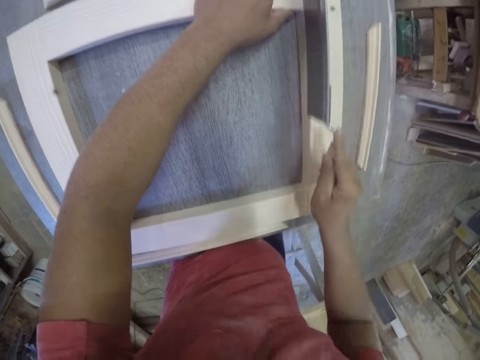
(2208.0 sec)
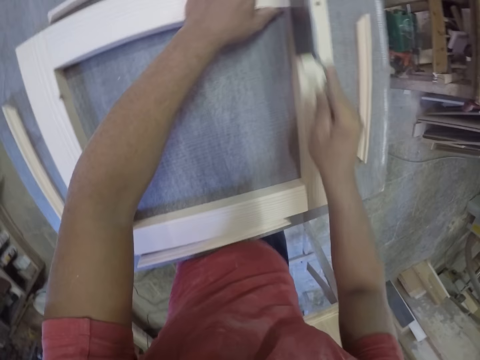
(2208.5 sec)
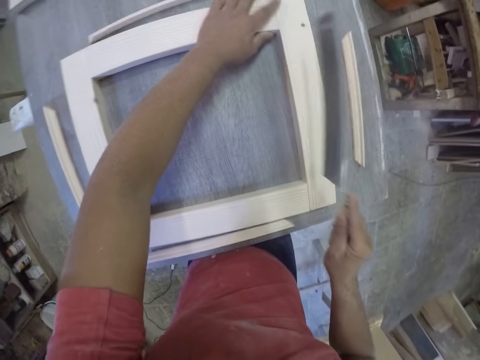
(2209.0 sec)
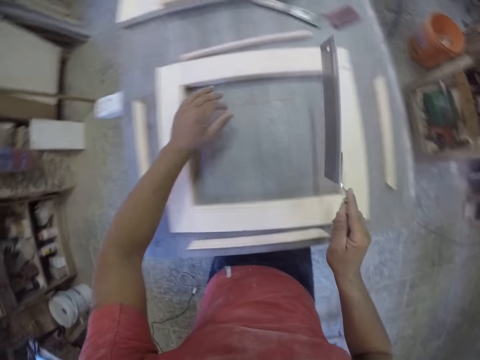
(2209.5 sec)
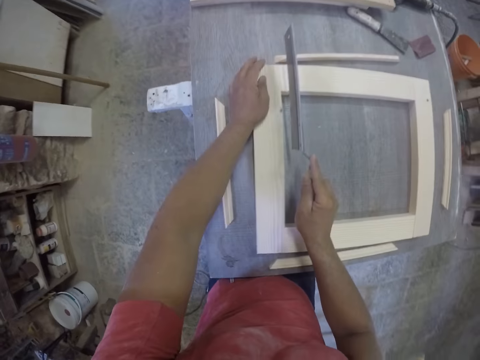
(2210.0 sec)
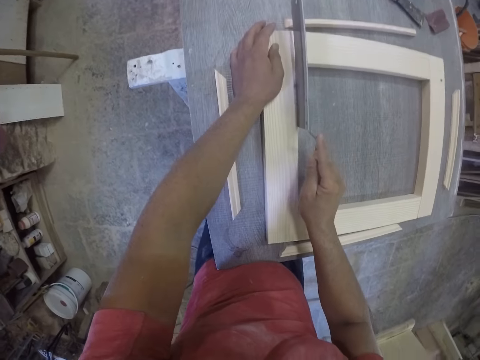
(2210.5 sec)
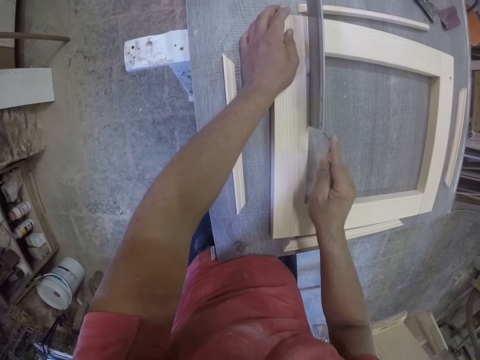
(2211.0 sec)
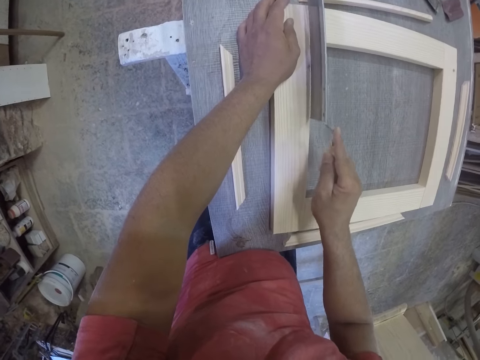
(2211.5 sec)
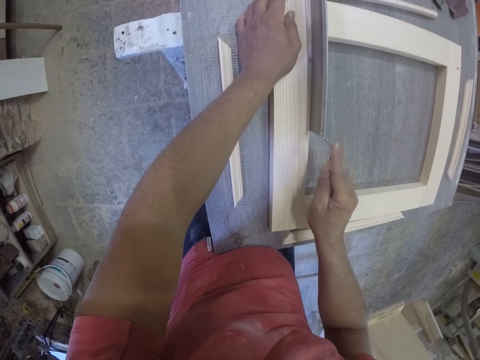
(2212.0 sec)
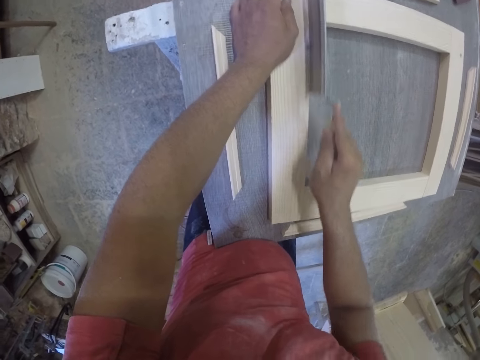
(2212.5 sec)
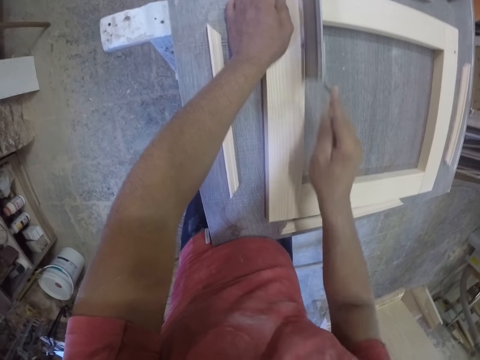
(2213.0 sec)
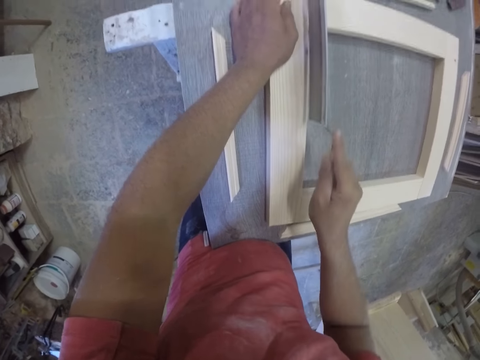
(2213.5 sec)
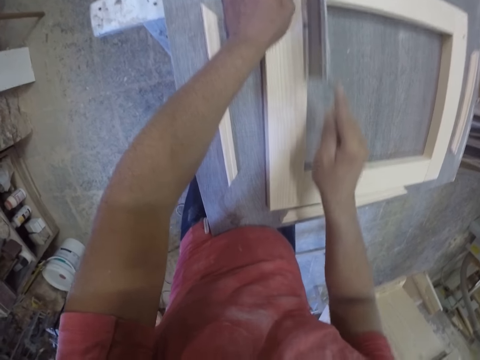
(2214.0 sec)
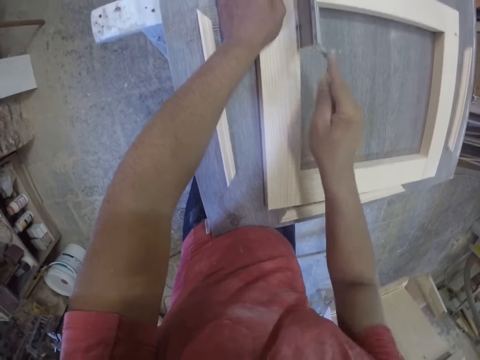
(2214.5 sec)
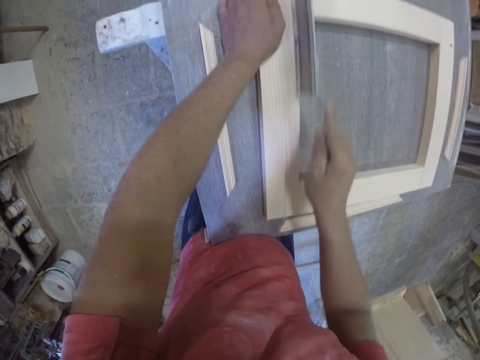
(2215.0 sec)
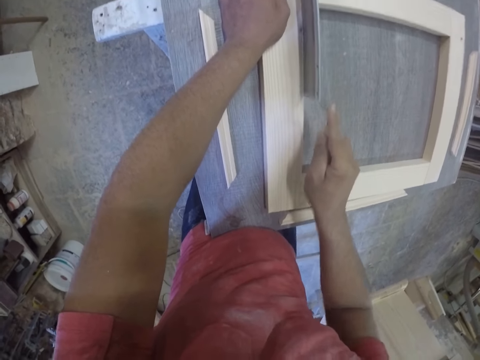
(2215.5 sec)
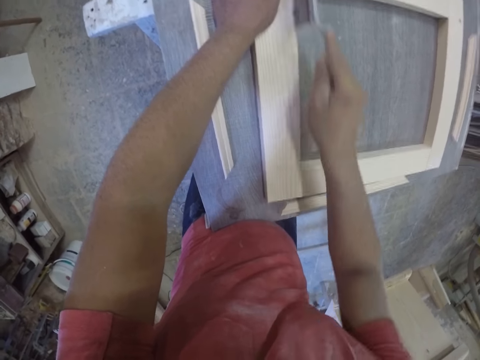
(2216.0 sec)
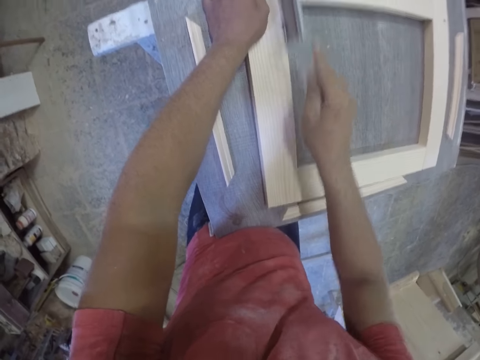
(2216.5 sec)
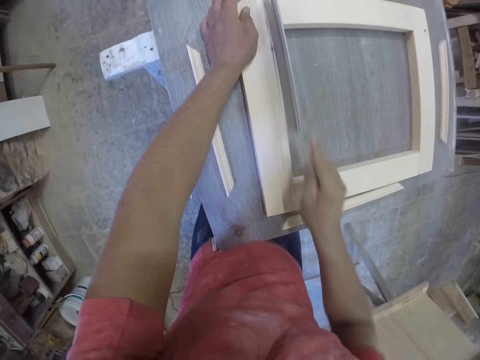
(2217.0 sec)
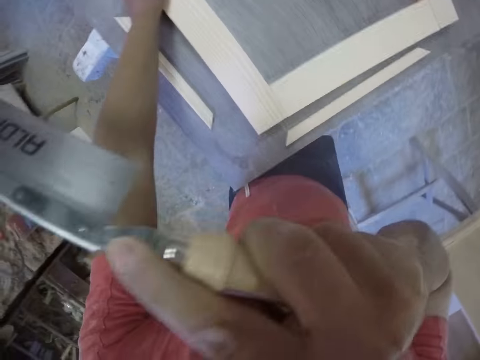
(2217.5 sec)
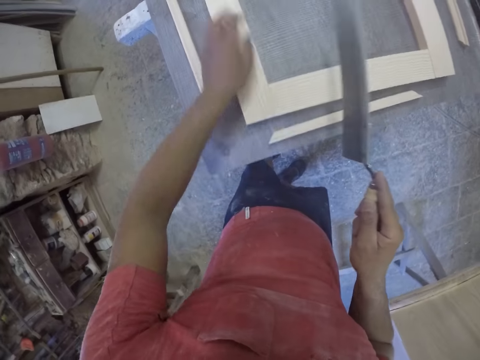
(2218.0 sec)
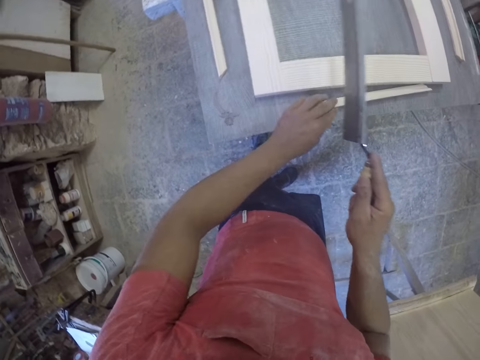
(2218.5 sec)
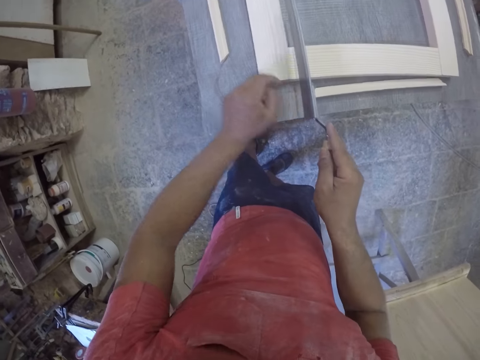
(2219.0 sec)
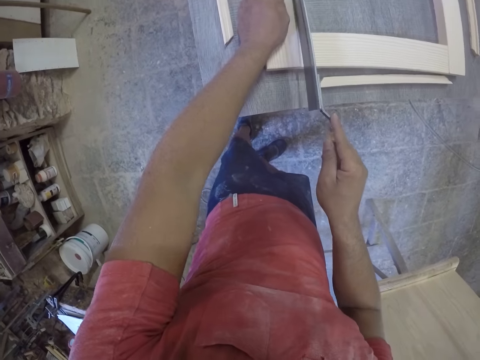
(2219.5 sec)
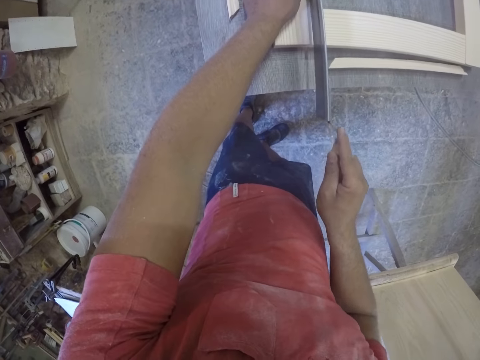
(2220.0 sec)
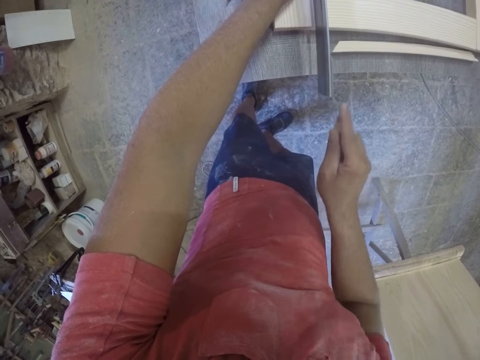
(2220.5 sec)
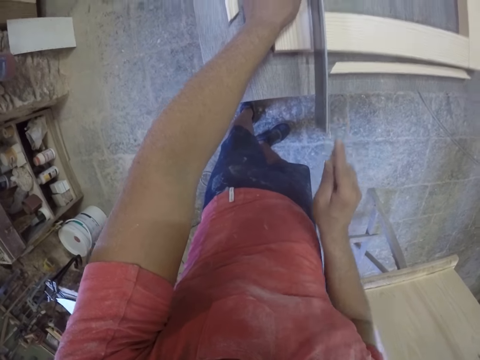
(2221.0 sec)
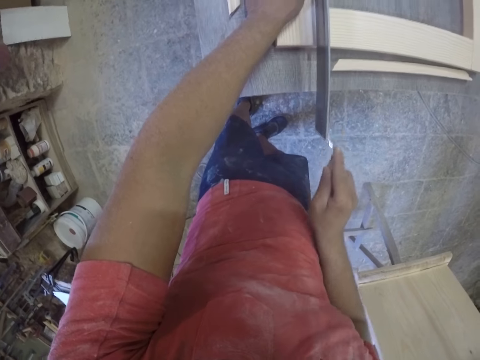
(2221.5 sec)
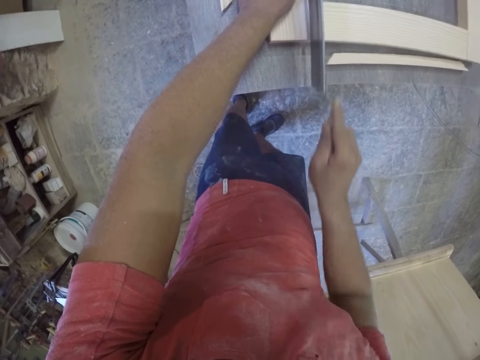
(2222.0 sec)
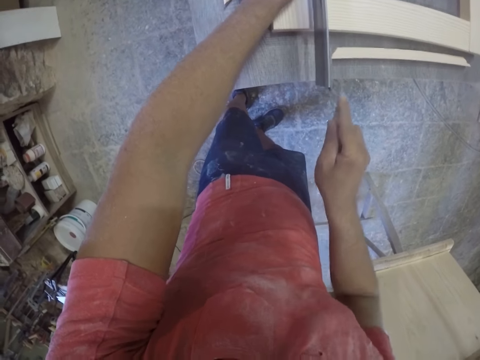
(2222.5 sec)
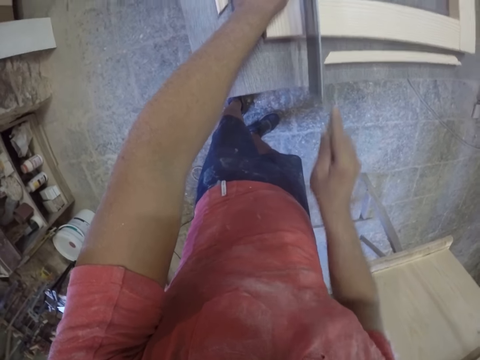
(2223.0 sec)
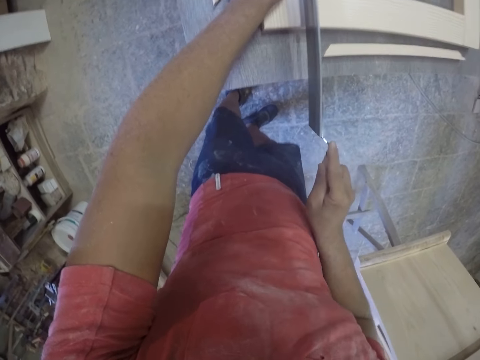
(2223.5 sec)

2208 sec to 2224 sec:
The camera wearer raises the right hand. They put a mark using the hand saw.

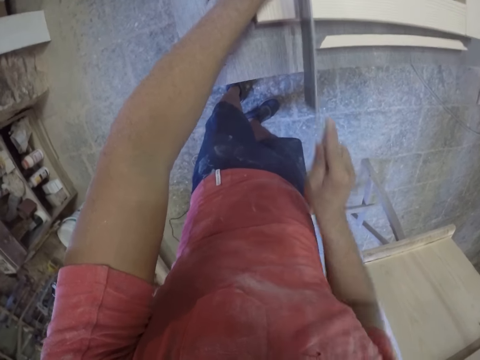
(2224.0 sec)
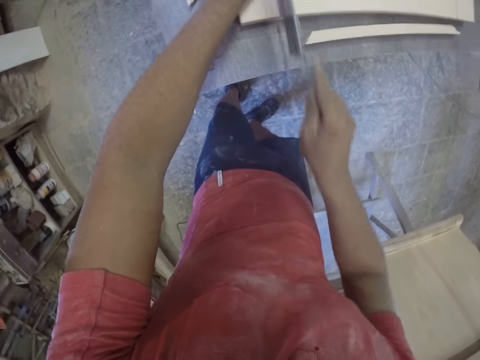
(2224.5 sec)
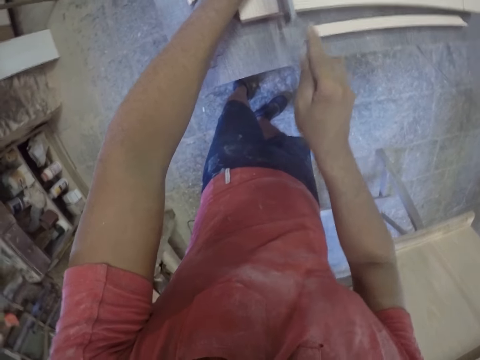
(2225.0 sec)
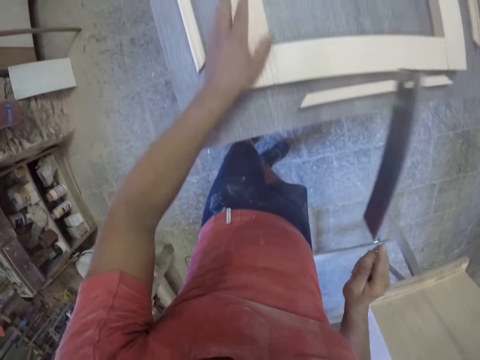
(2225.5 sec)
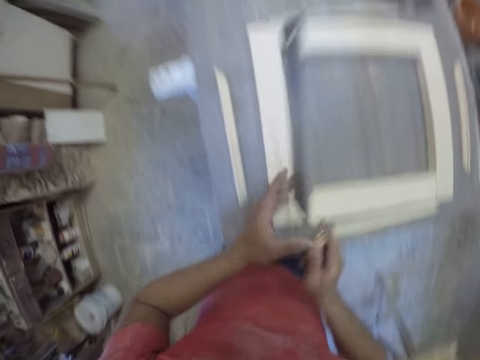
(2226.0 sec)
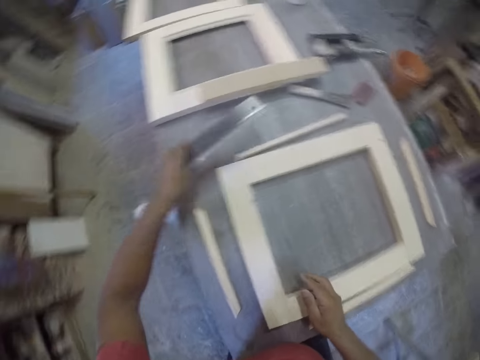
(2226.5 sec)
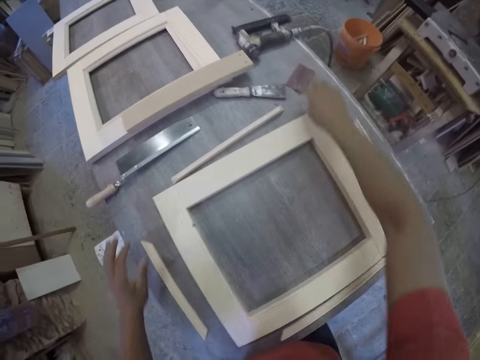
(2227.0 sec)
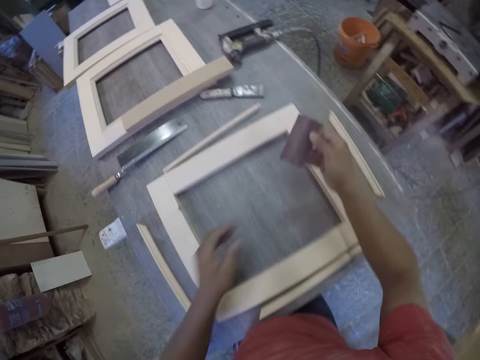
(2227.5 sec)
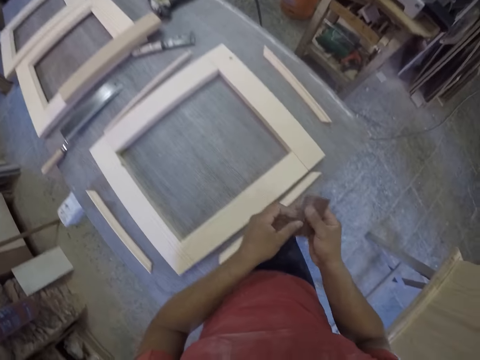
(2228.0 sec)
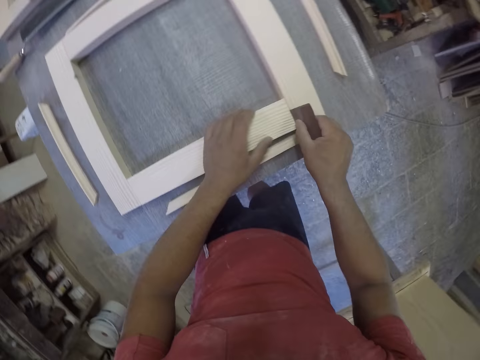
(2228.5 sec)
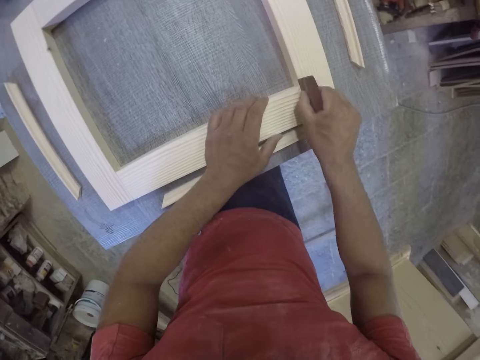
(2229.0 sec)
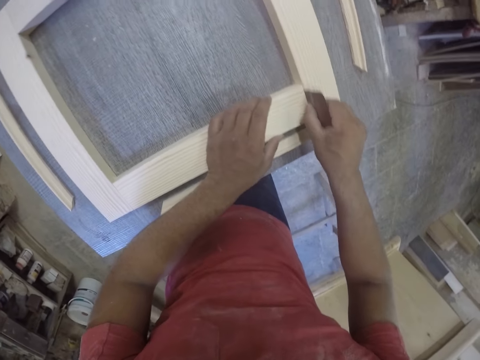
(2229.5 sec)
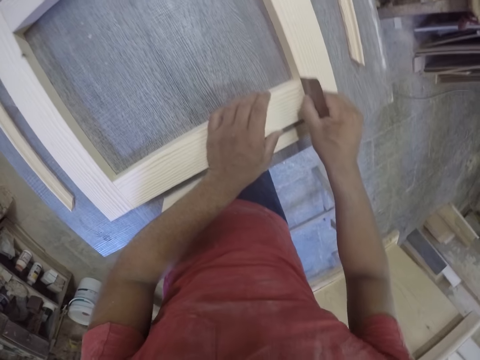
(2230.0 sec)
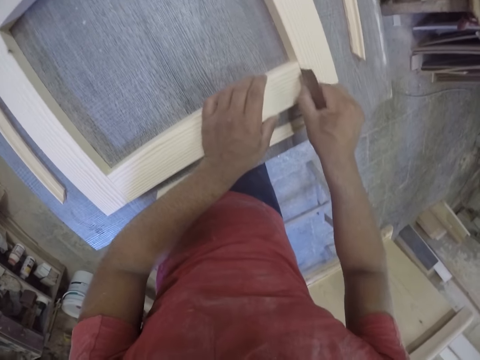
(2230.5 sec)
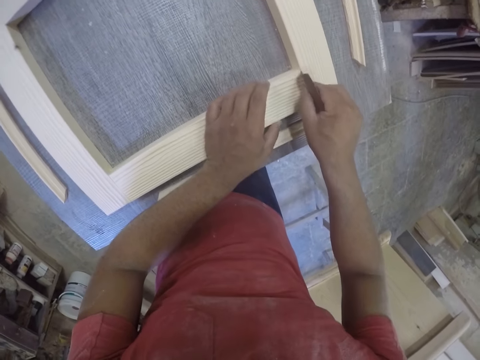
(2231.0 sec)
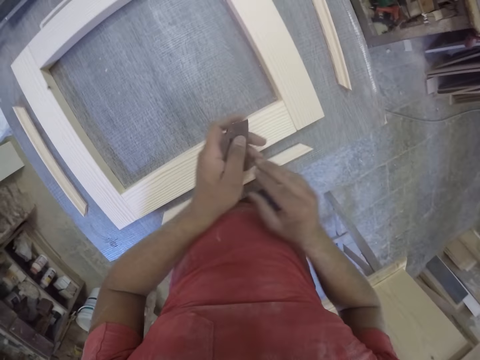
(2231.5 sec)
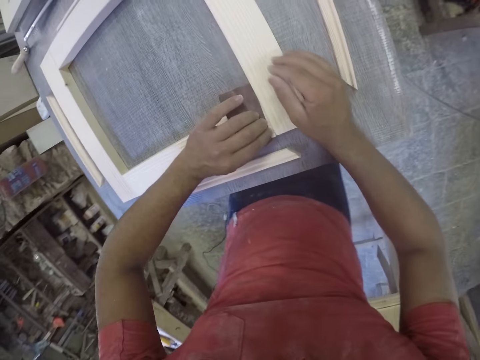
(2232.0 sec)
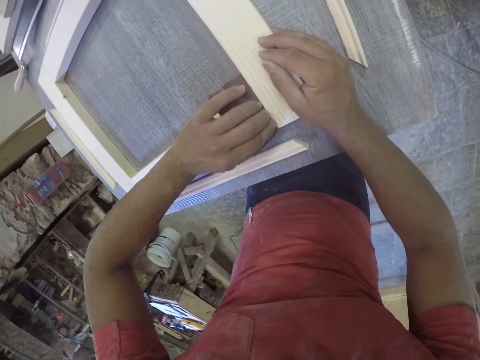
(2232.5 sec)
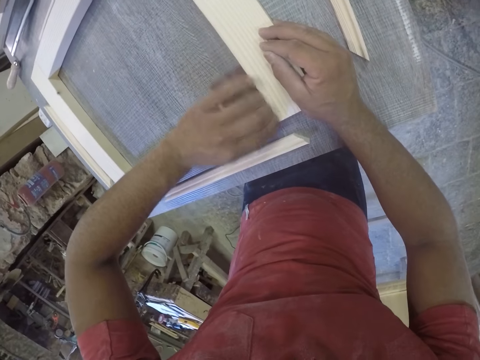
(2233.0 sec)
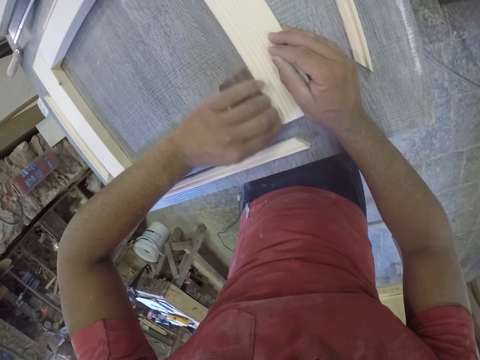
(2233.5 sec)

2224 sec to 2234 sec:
The camera wearer drops the hand saw. They pick up a sandpaper. They smoothen the furniture frame with the sandpaper.
